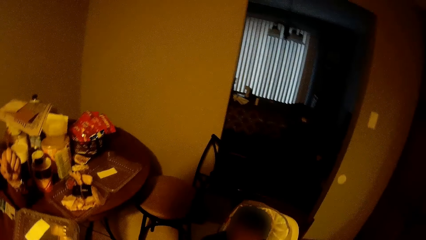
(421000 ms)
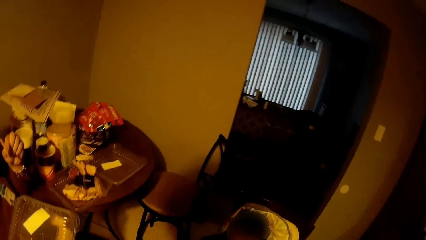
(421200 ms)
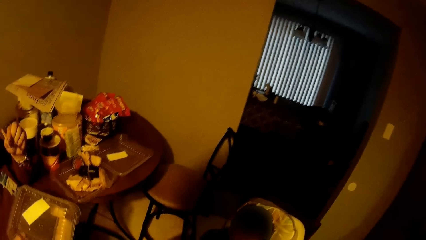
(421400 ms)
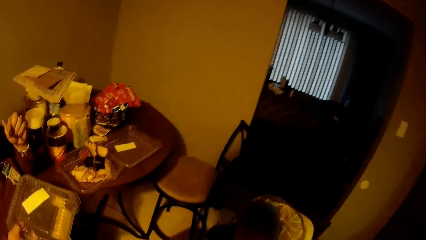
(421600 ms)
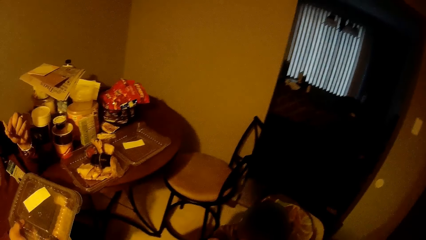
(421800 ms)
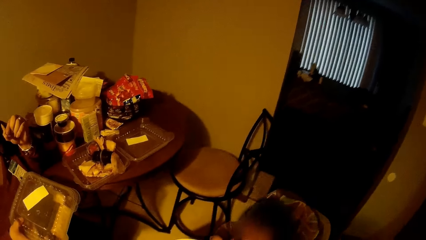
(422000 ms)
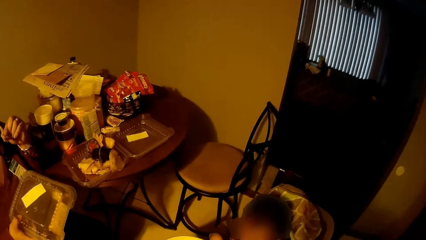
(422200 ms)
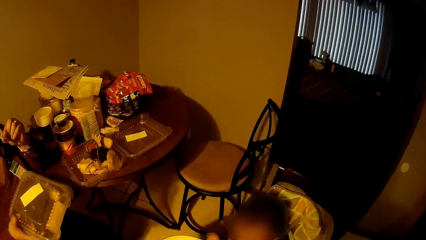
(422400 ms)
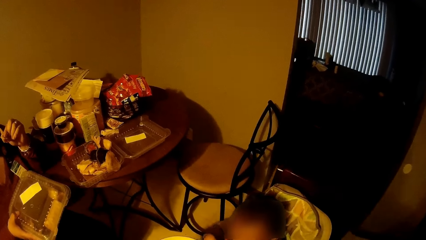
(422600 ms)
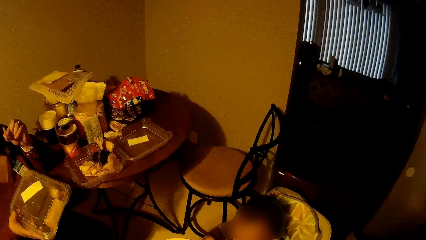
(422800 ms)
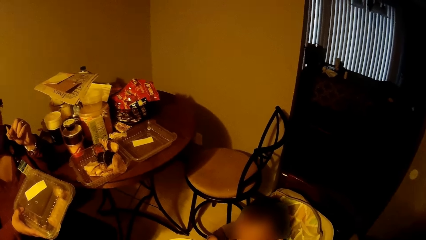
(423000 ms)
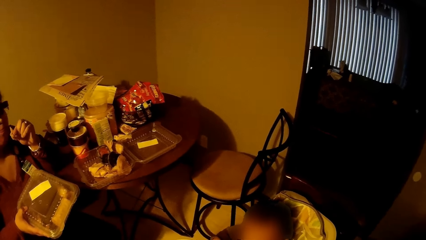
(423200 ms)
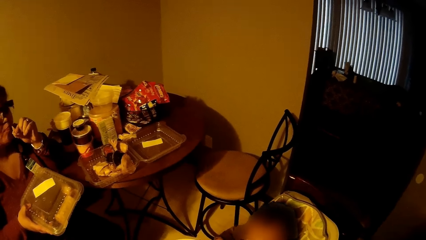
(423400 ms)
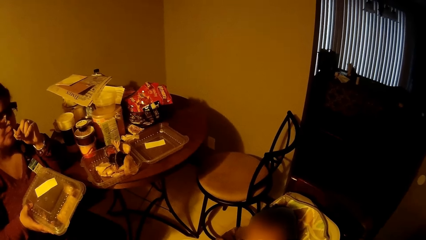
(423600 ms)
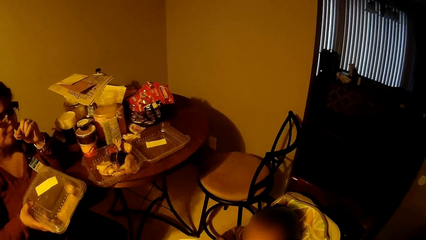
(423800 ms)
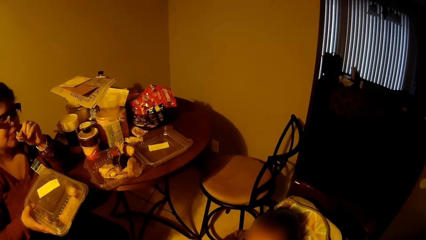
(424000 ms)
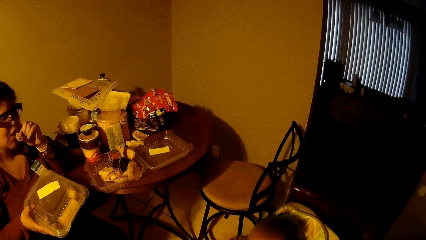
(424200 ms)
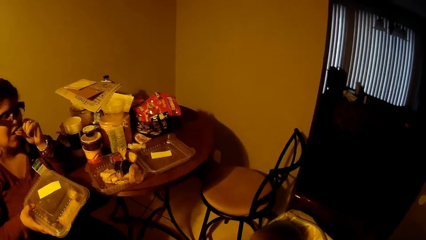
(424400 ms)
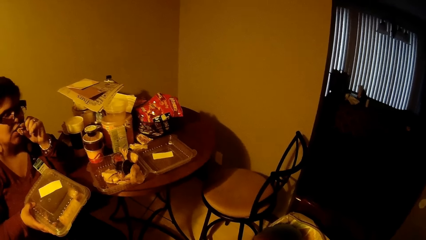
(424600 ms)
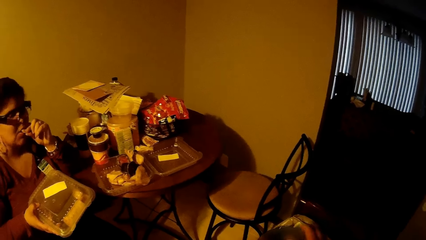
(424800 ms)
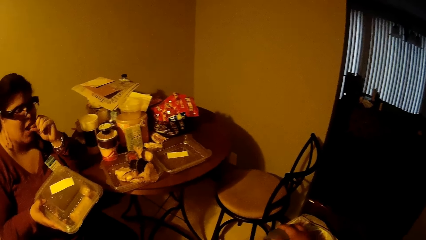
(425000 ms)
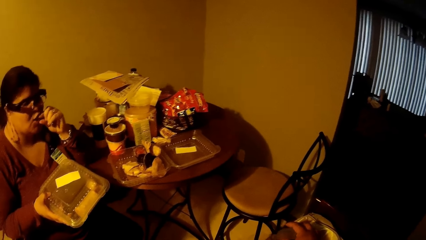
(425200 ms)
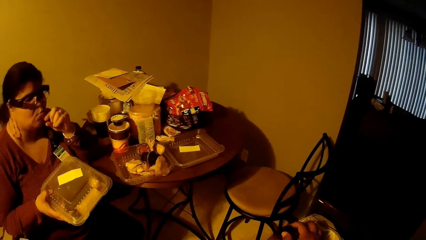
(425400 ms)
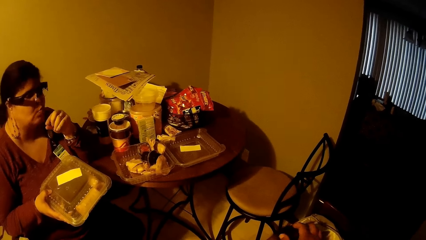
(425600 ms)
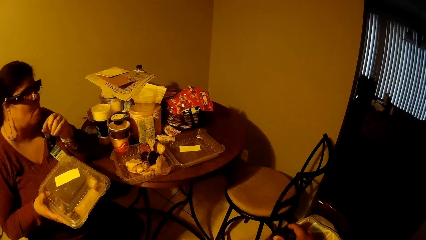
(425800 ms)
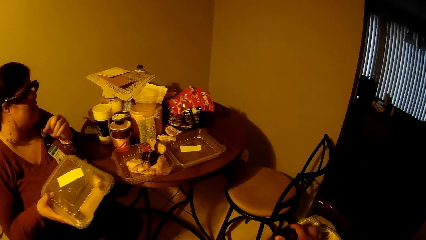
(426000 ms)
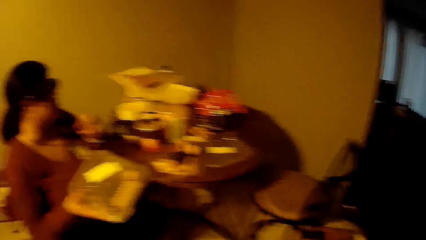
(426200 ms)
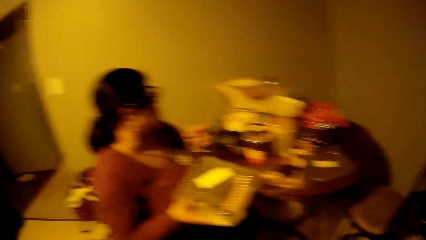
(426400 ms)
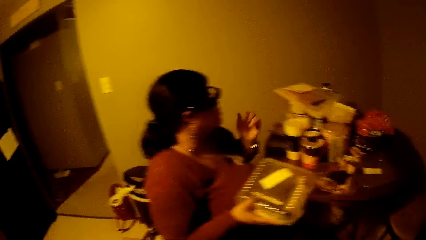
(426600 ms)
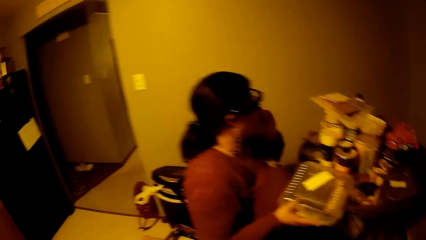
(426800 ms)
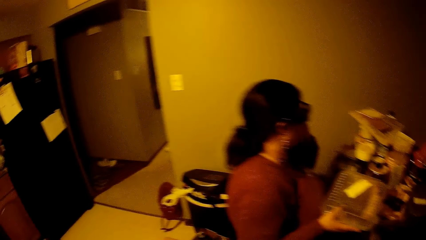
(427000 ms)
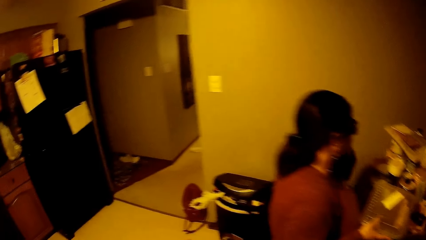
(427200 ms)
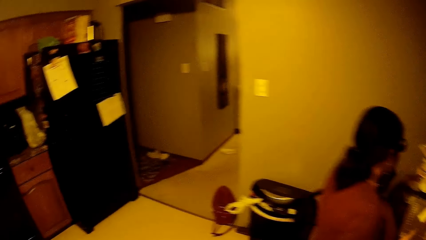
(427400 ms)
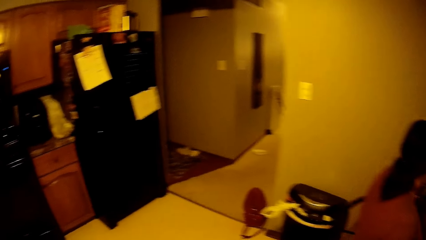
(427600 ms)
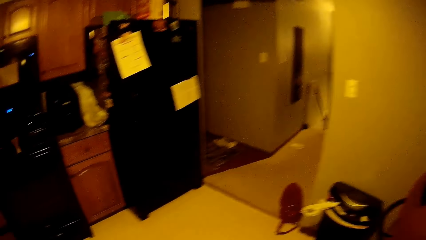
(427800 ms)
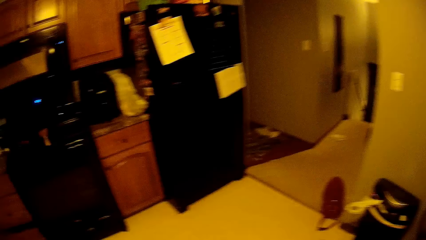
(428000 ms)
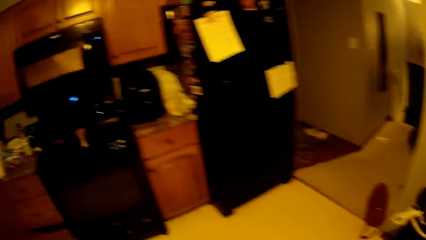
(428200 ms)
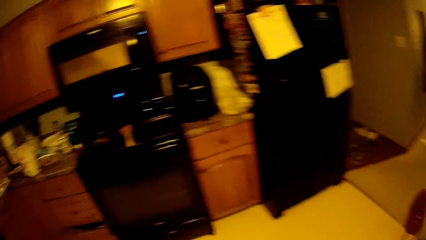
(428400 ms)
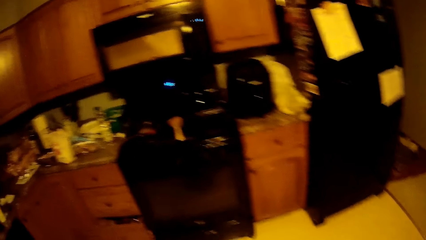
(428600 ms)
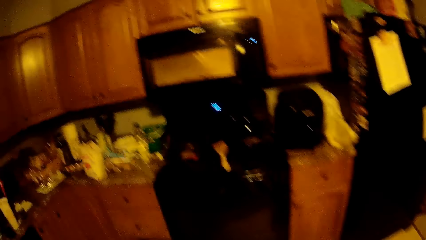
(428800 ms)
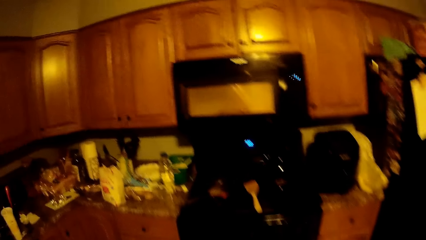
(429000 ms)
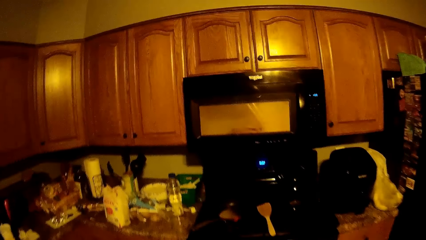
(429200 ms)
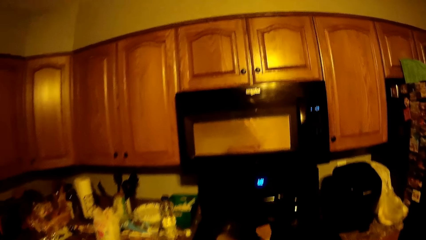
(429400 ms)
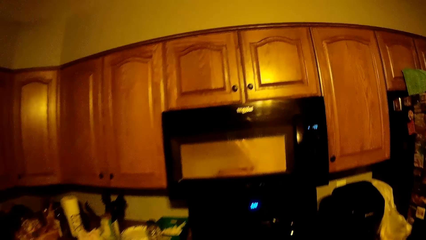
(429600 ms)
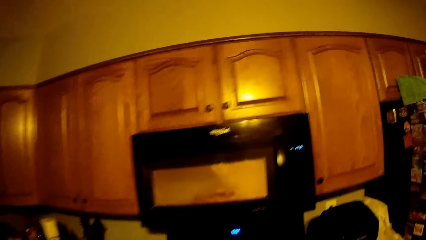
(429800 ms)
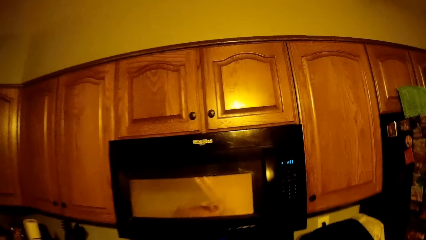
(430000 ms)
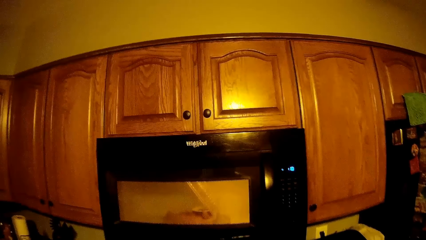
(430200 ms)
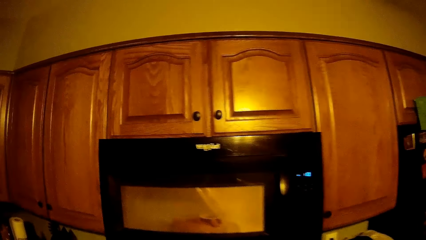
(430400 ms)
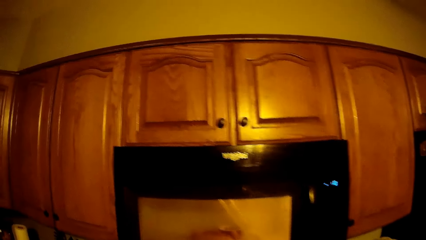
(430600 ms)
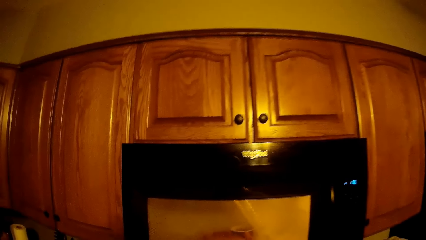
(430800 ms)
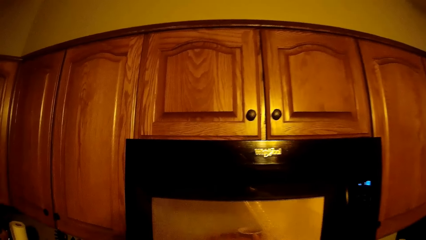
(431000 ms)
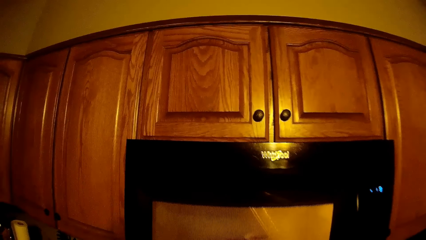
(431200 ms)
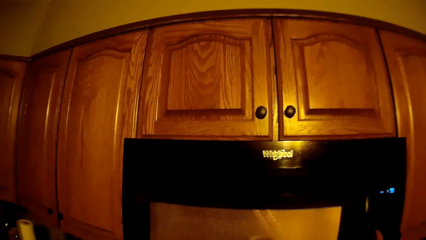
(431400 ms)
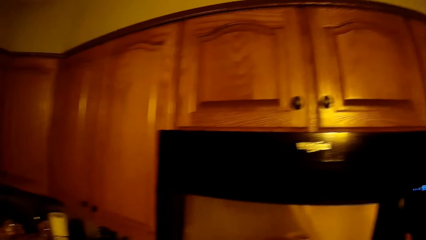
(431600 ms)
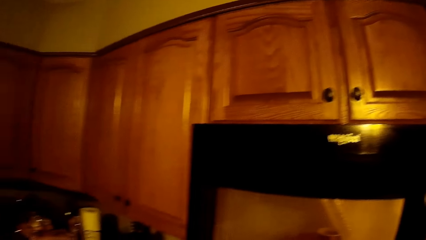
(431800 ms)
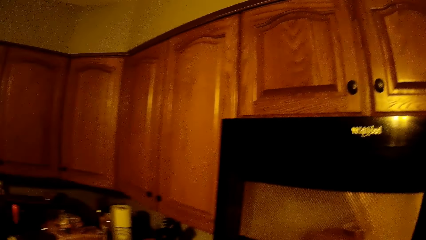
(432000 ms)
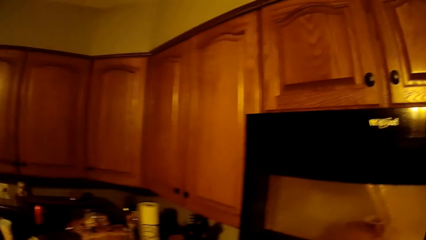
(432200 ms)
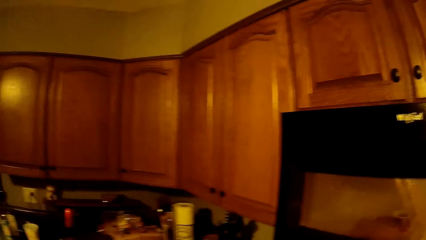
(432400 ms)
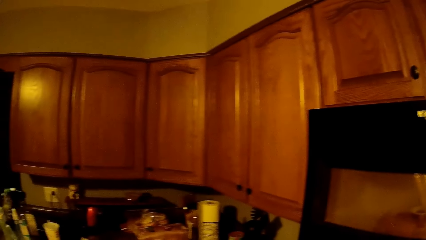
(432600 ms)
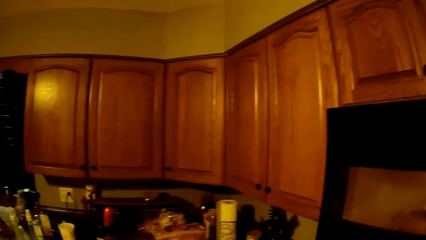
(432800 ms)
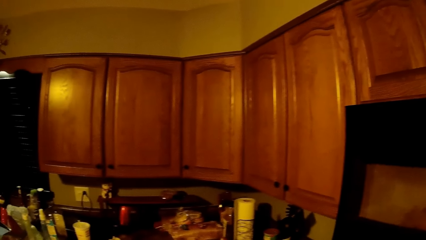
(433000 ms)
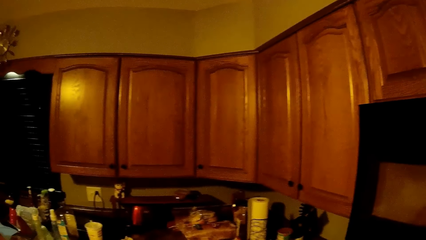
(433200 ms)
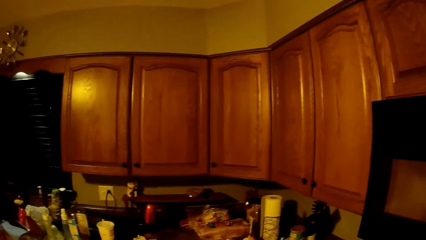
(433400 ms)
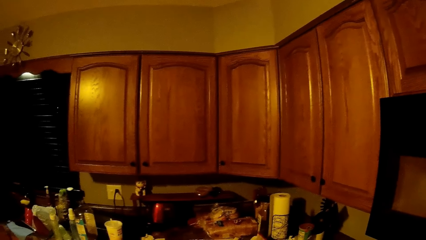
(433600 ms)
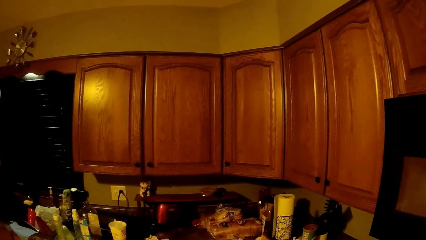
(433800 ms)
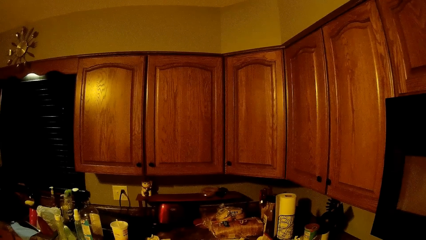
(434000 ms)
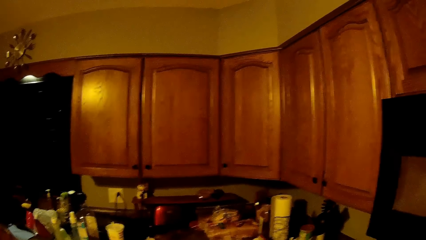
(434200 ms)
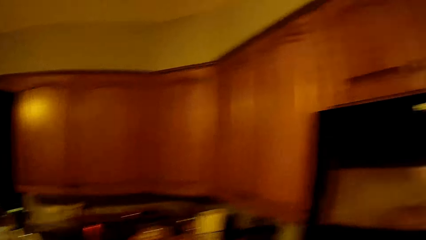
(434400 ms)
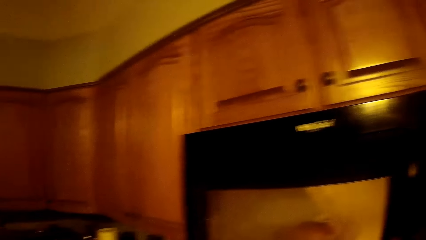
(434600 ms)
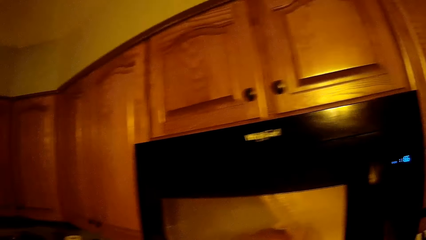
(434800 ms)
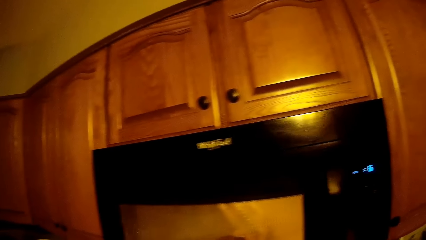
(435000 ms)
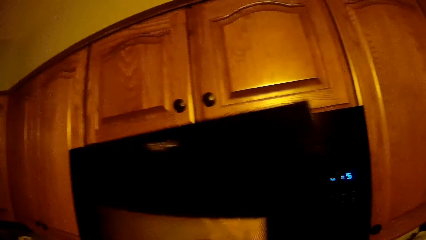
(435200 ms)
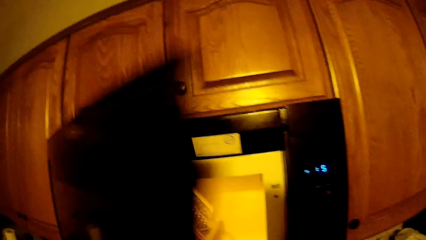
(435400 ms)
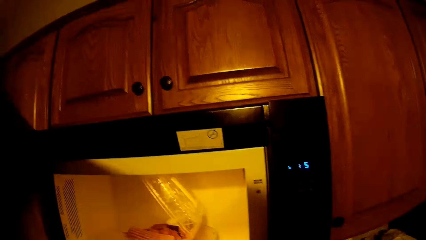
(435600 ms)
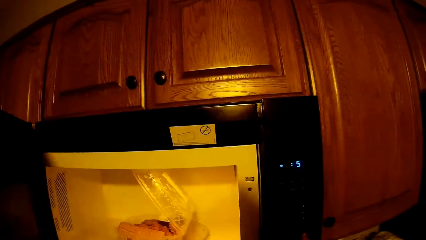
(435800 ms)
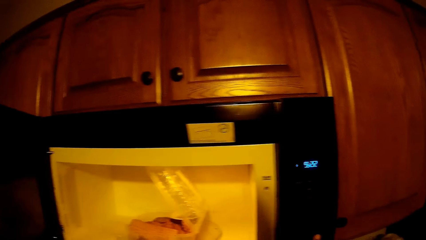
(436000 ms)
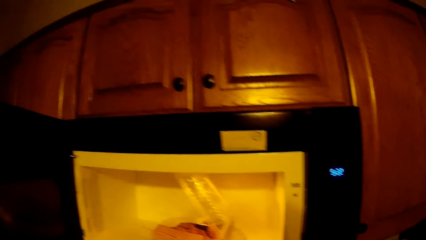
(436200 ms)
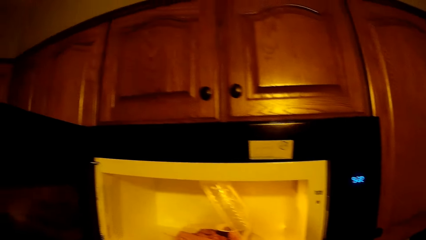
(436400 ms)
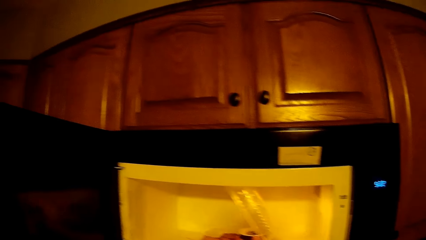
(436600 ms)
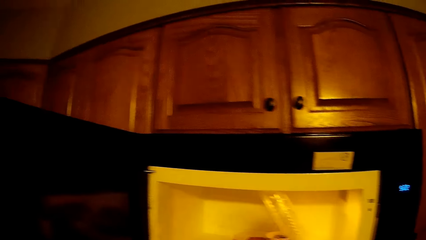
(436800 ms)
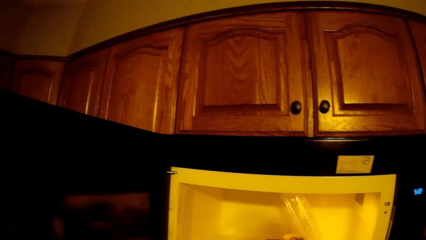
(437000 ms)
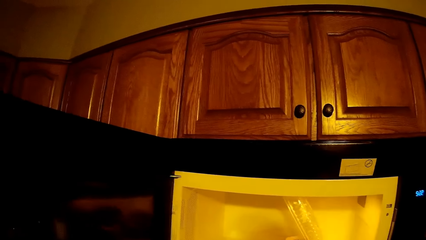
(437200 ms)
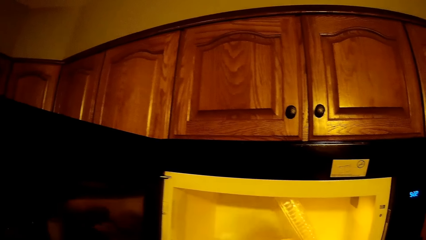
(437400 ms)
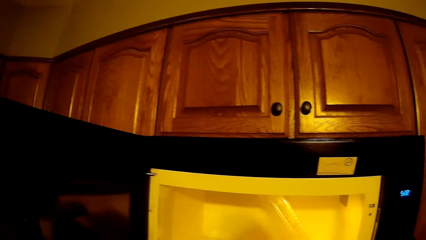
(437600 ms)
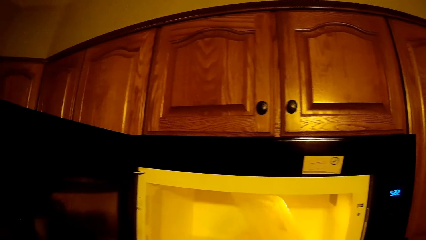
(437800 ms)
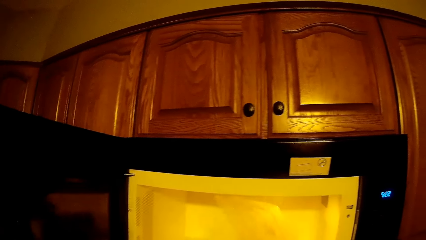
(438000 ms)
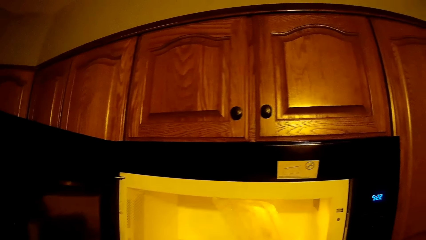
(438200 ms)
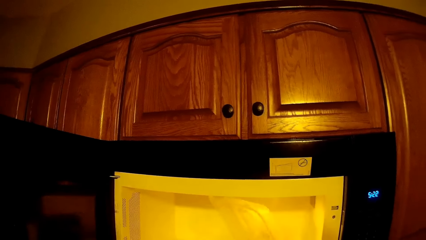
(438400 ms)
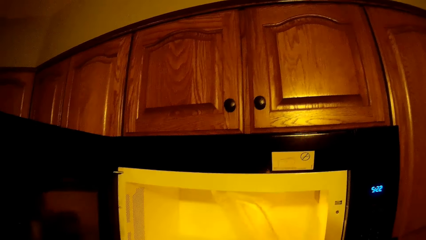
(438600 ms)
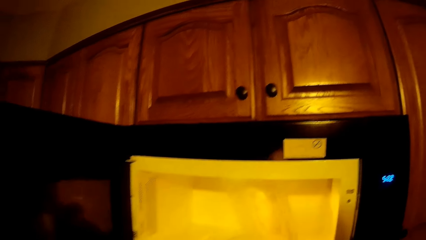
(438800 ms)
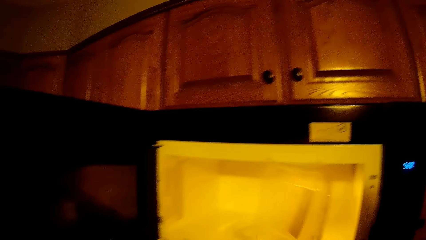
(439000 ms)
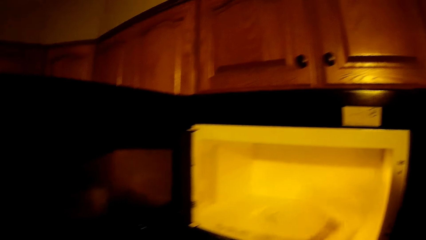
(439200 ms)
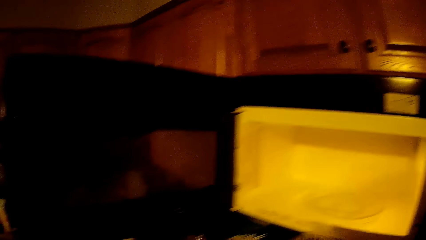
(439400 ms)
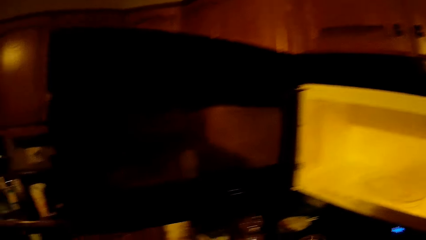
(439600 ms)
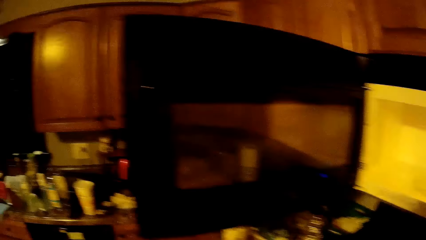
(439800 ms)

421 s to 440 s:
The woman eats the snack with her left hand. The camera wearer walks to the microwave. He opens the microwave with his left hand. He takes out the plastic plate from the microwave with his right hand.
